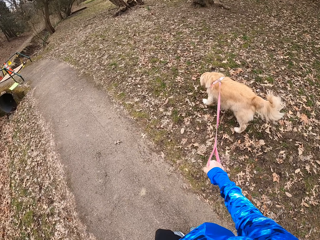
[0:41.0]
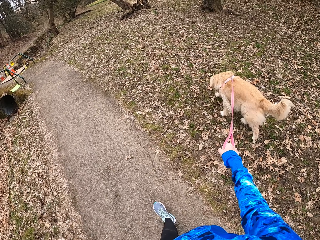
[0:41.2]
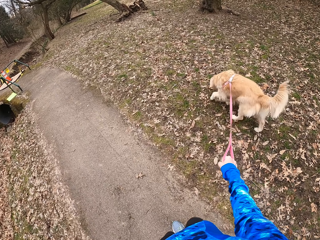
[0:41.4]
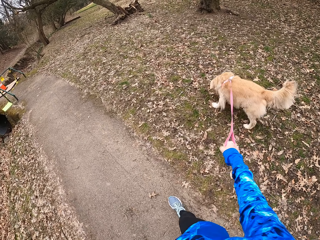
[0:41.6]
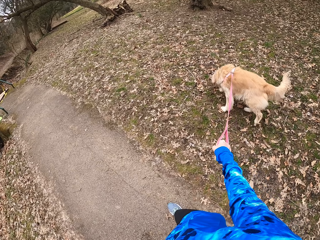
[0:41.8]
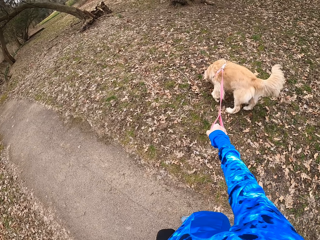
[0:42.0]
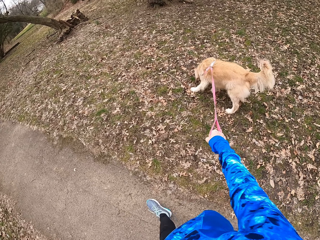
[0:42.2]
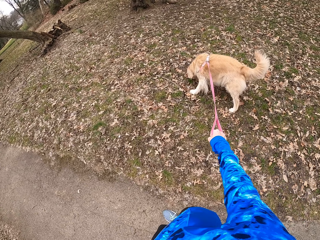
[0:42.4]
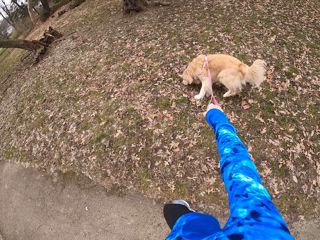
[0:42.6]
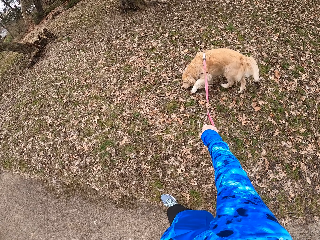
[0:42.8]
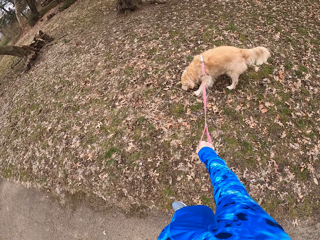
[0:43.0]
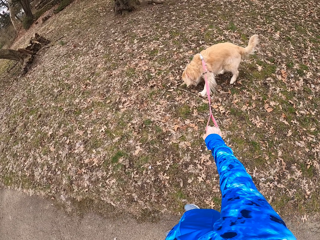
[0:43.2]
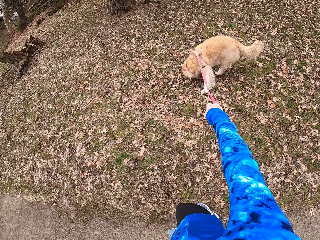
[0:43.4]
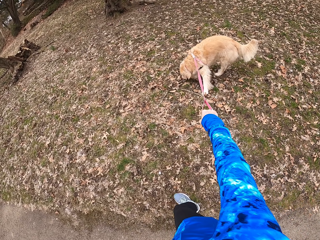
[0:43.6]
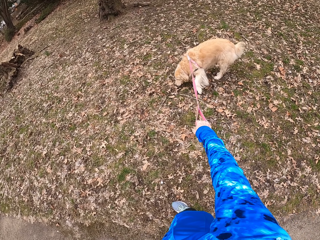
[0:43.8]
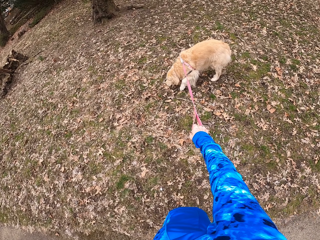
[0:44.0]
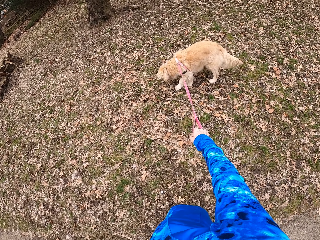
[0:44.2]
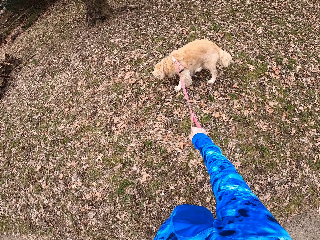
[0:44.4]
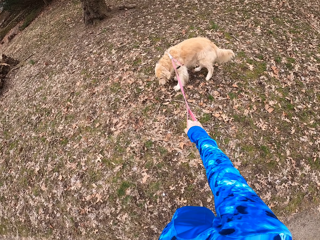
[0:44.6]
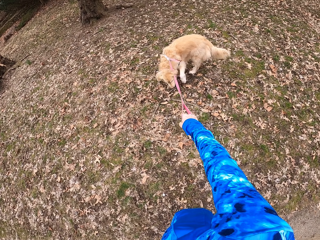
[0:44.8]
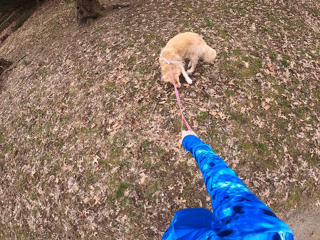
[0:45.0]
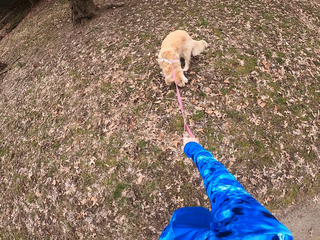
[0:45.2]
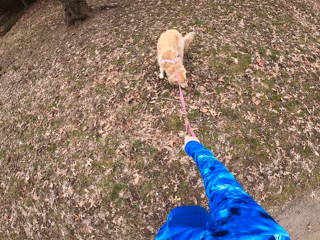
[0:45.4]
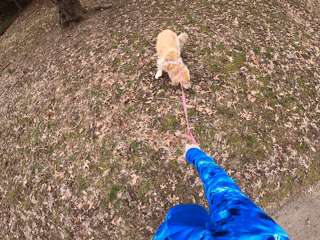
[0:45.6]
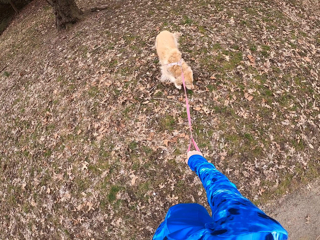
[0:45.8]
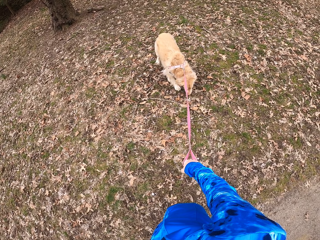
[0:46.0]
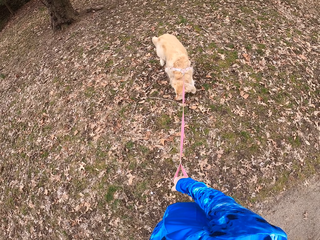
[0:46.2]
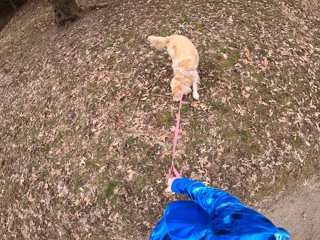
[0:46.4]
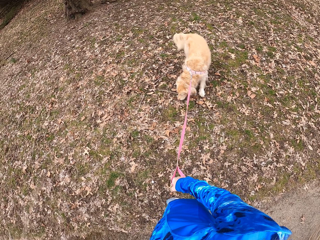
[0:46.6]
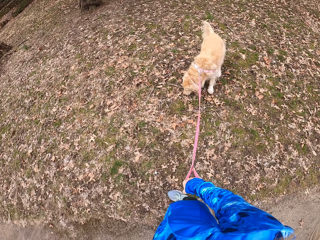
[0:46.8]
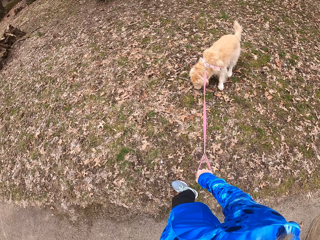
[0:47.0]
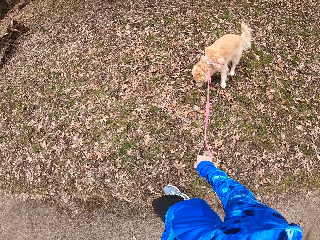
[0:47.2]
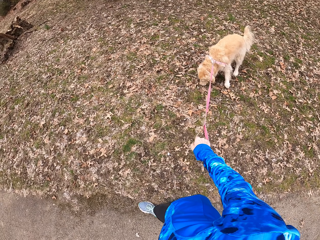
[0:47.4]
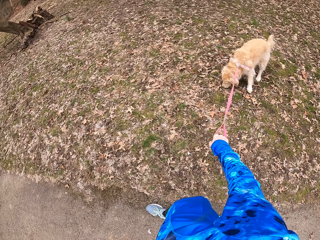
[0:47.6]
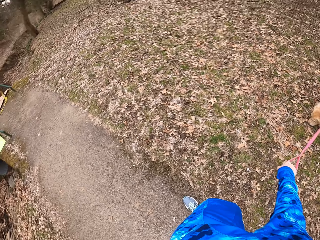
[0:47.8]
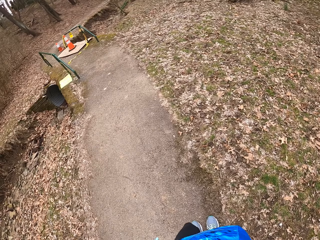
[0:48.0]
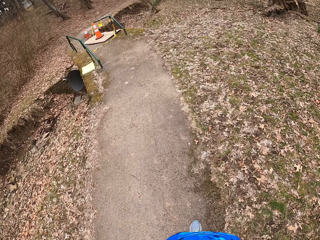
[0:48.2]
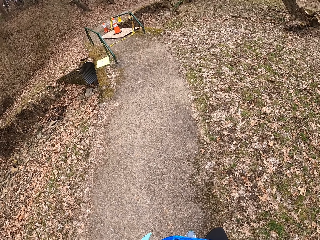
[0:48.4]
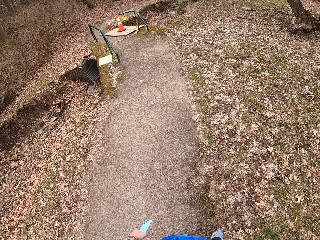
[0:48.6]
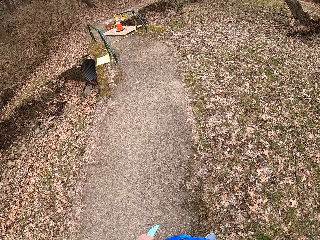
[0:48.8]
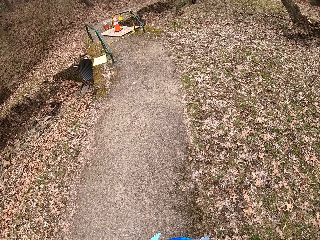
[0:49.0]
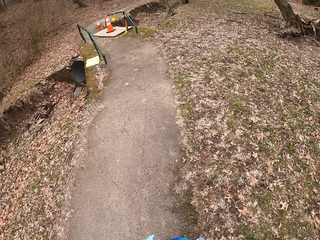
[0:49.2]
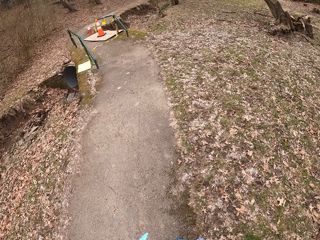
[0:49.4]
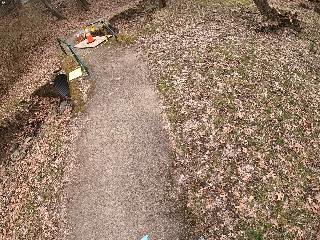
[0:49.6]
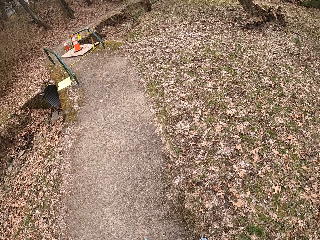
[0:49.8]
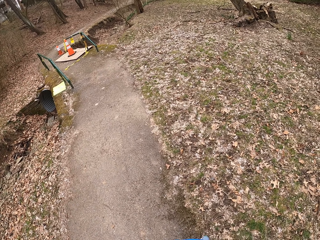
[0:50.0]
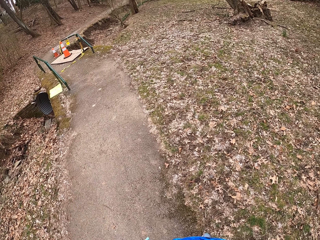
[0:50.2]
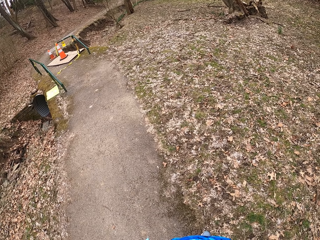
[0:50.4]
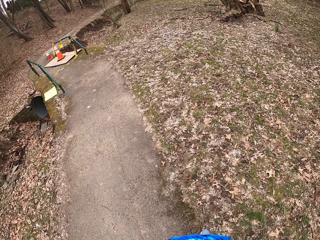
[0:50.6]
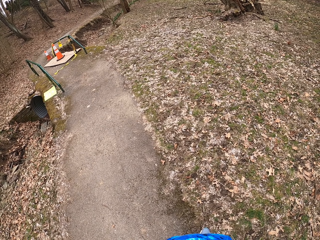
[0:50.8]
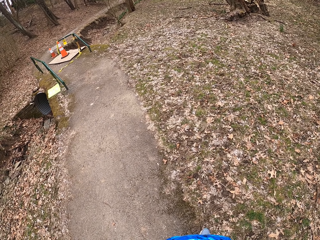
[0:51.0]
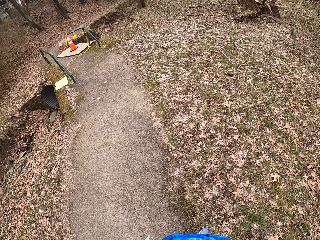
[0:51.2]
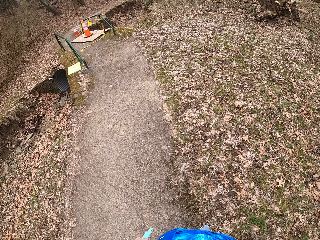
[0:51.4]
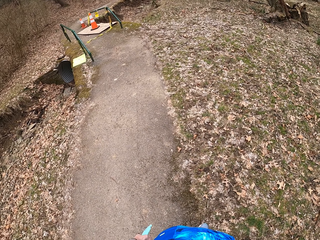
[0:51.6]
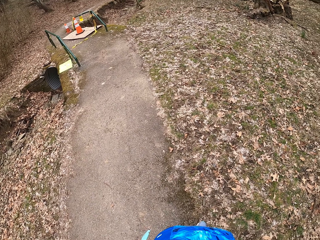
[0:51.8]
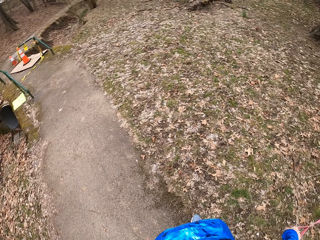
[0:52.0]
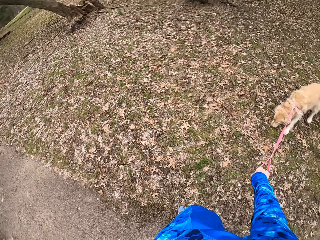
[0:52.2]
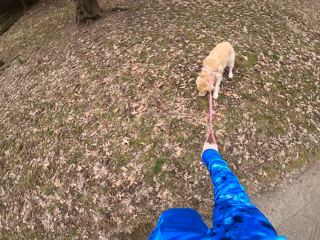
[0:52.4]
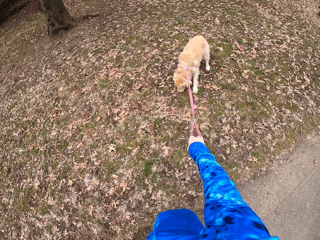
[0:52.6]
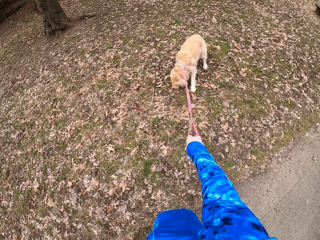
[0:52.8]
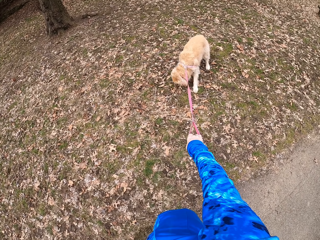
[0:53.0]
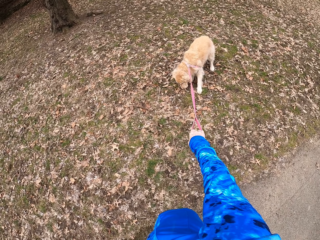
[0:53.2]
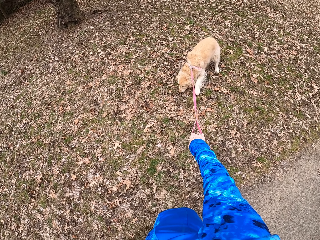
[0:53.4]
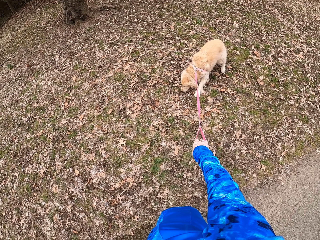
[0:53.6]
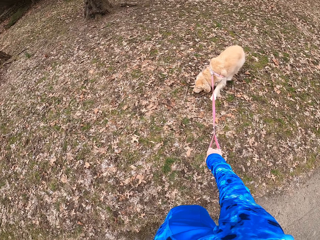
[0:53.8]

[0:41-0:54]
The camera wearer turns around the field. They stop on the pathway.

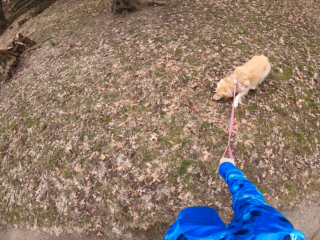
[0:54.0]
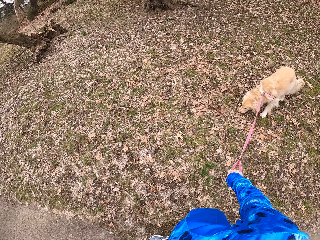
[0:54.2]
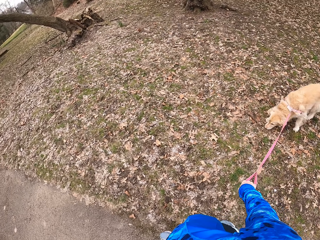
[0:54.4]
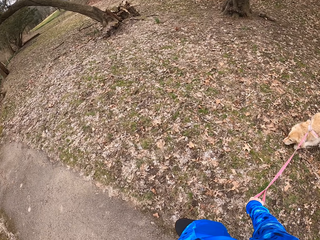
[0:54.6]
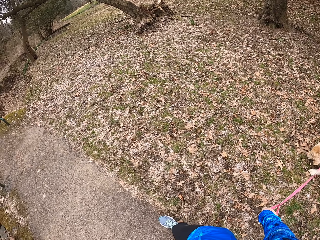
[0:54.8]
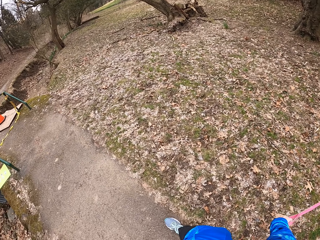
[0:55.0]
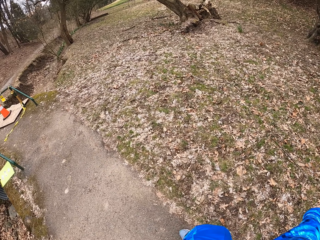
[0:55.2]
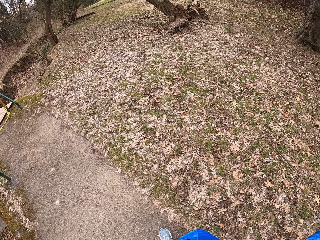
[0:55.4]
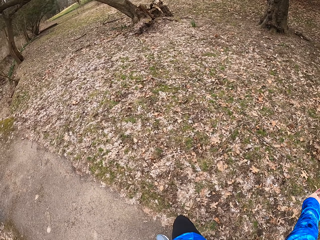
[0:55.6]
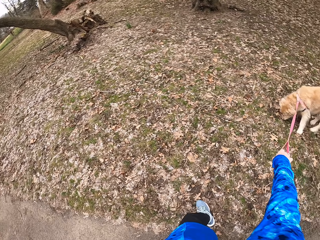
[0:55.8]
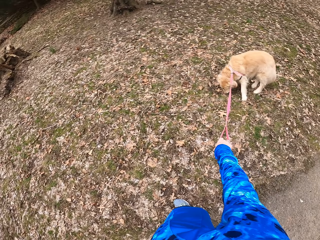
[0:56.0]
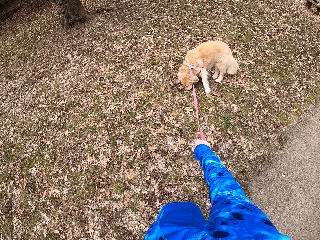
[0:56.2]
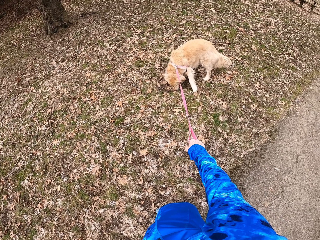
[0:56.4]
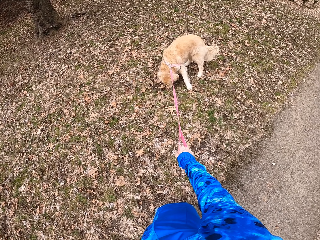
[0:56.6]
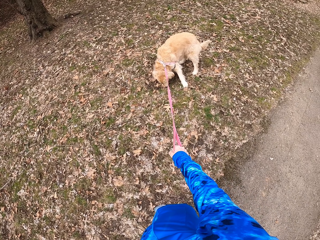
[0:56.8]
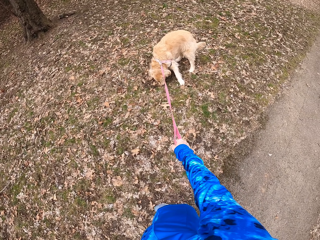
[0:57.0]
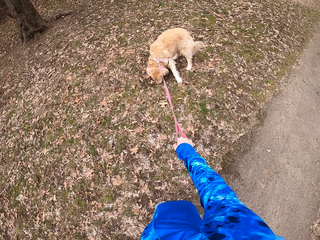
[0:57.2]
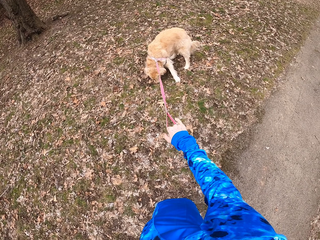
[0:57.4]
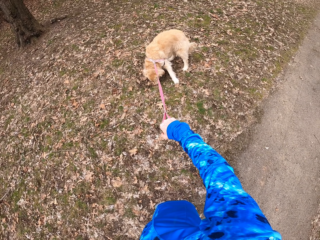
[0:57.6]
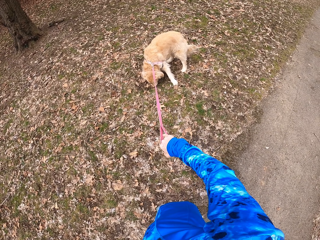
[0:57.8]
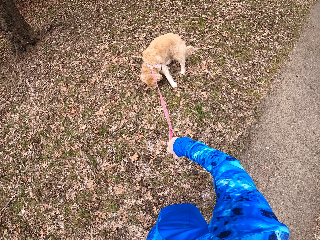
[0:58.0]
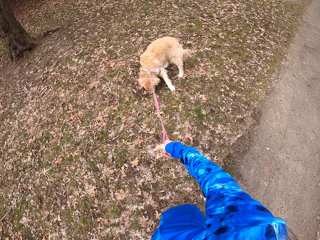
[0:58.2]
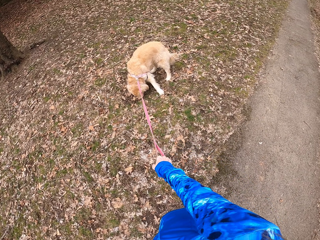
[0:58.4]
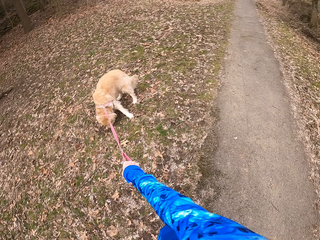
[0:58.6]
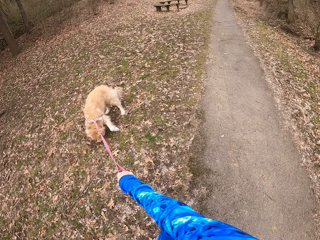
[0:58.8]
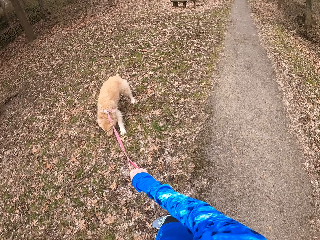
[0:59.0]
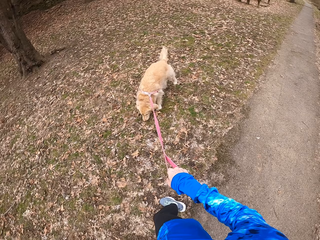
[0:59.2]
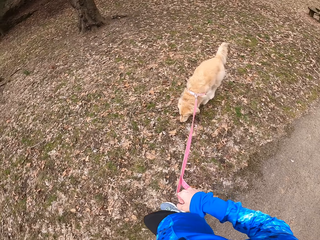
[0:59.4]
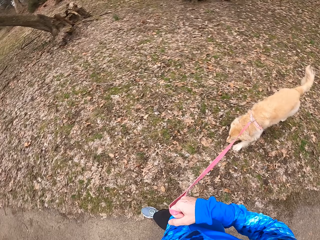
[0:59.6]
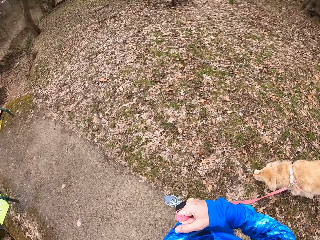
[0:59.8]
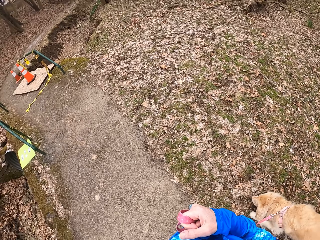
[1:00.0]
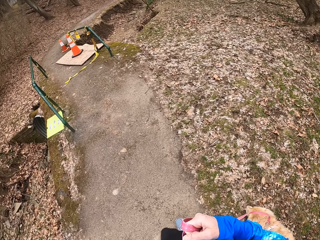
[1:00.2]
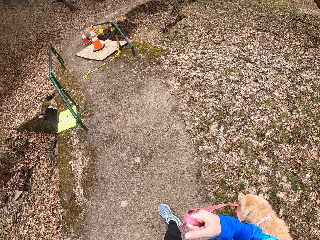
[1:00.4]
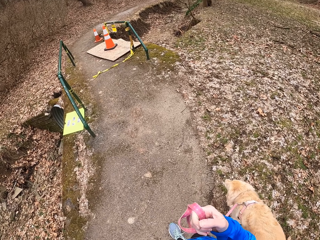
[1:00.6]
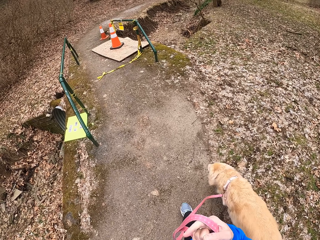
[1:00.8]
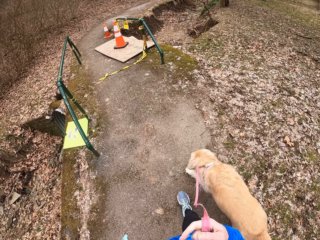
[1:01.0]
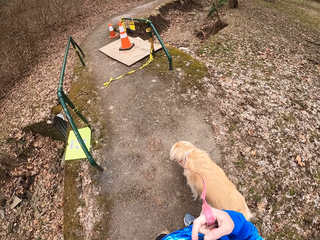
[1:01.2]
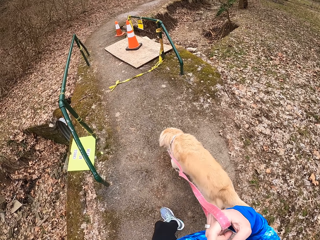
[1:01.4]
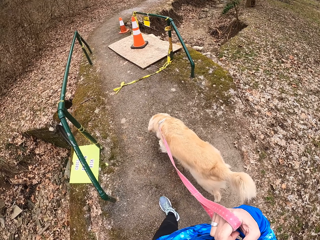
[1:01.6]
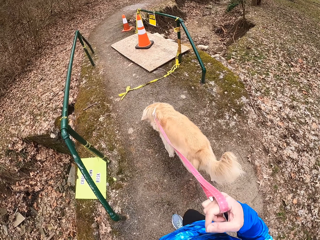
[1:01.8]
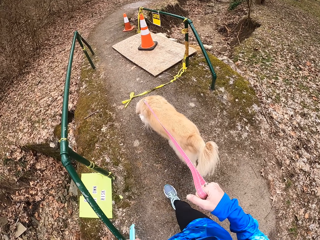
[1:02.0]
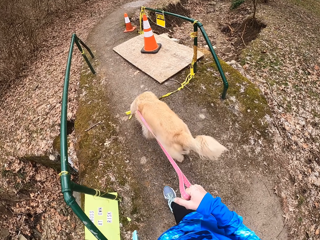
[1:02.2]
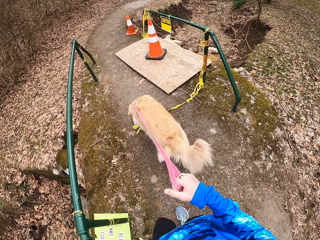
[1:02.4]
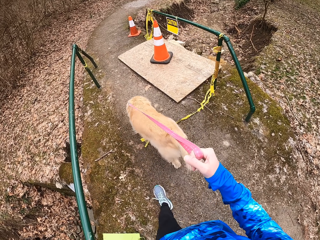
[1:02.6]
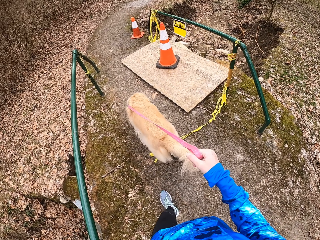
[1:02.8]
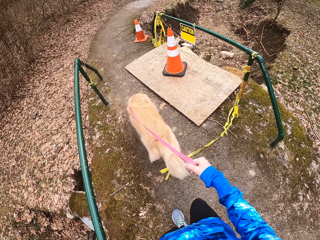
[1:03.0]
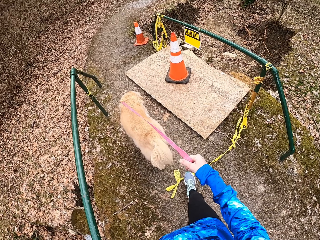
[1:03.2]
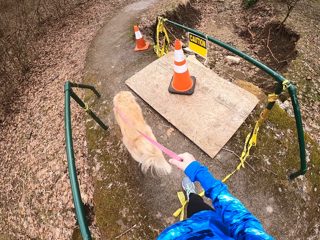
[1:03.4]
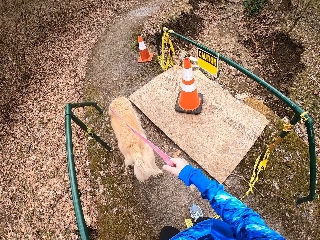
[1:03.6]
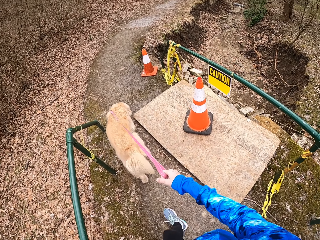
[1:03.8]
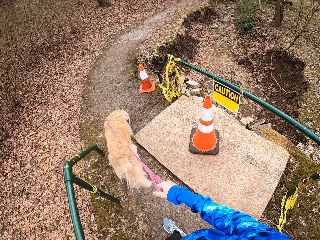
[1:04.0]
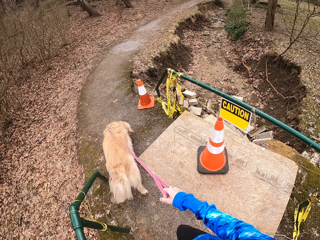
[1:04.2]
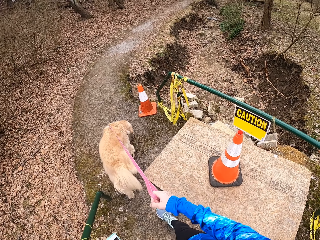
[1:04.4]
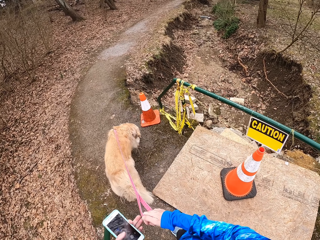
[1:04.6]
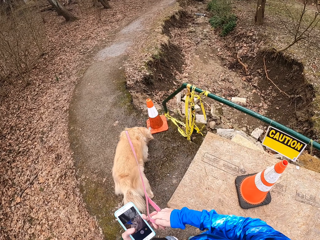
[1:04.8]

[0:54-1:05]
The camera wearer pulls the dog leash. They walk on the pathway with a Chihuahua.
